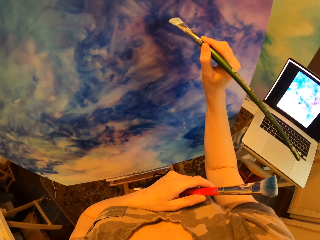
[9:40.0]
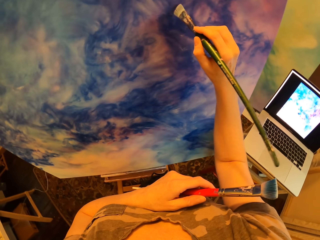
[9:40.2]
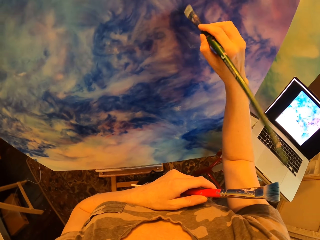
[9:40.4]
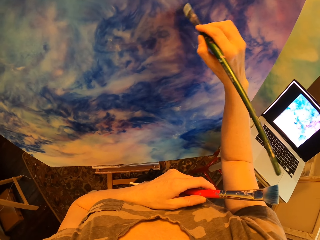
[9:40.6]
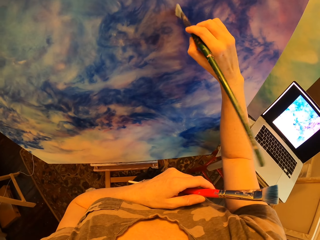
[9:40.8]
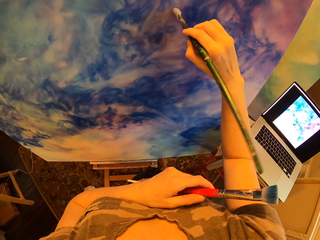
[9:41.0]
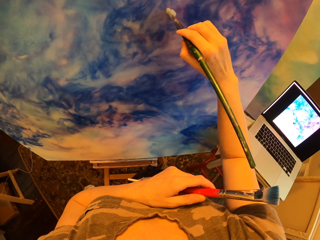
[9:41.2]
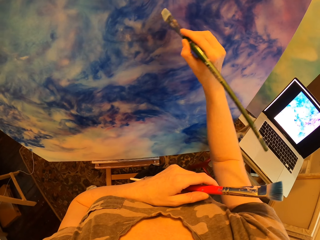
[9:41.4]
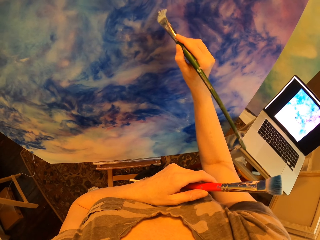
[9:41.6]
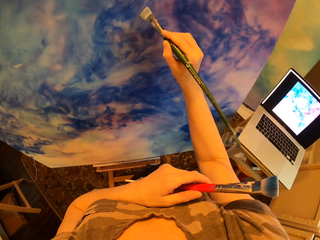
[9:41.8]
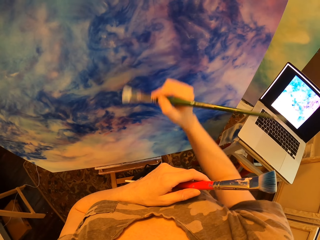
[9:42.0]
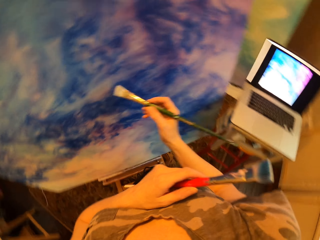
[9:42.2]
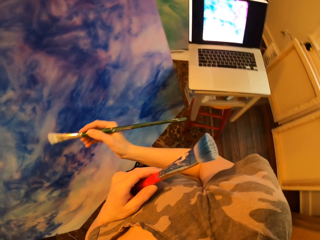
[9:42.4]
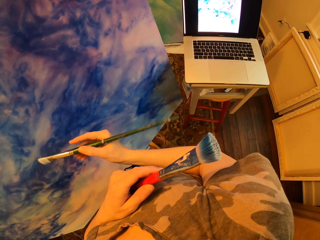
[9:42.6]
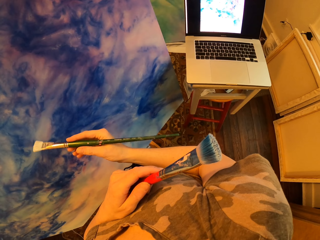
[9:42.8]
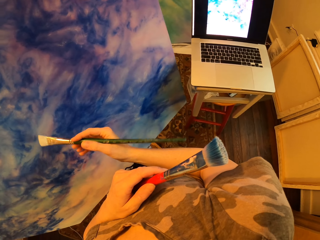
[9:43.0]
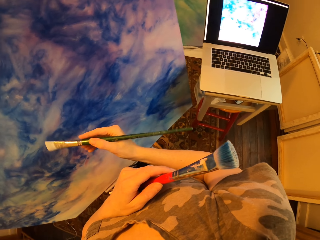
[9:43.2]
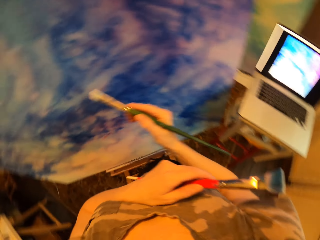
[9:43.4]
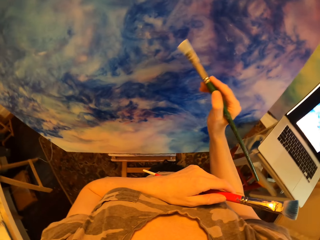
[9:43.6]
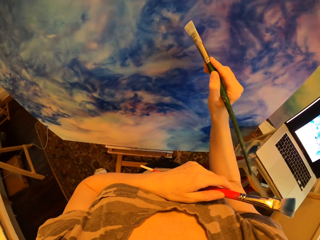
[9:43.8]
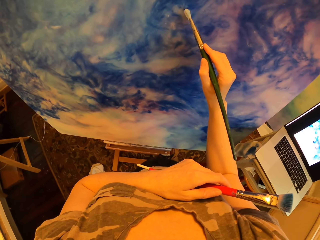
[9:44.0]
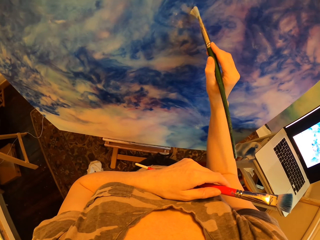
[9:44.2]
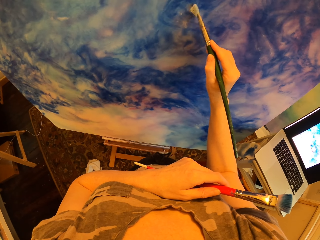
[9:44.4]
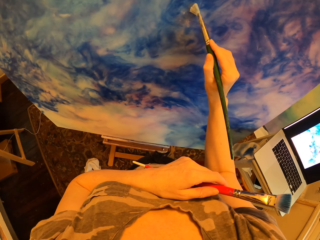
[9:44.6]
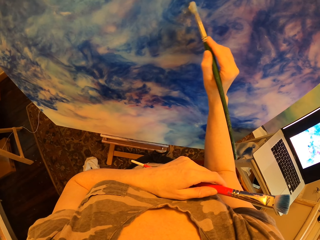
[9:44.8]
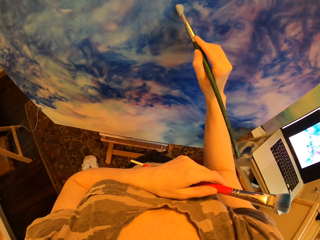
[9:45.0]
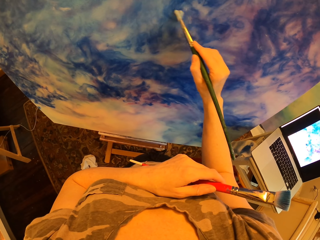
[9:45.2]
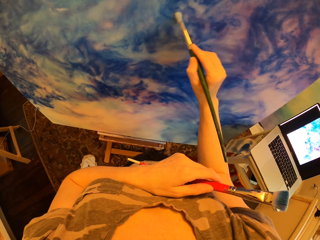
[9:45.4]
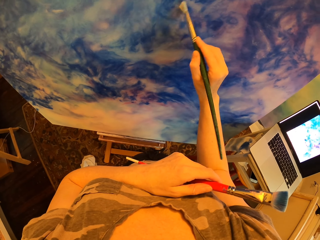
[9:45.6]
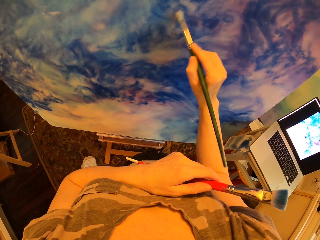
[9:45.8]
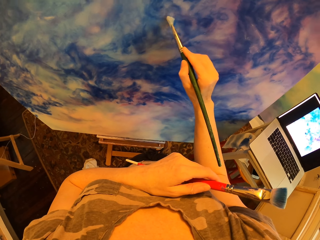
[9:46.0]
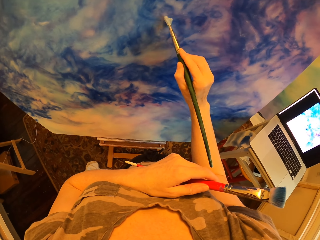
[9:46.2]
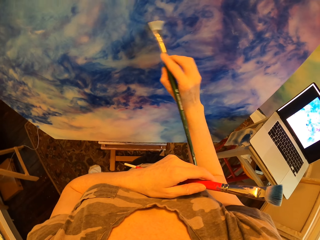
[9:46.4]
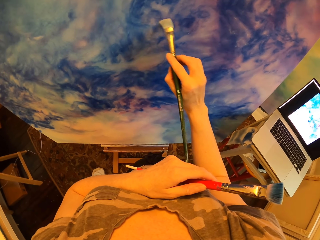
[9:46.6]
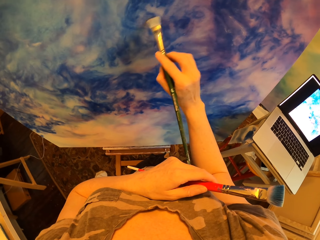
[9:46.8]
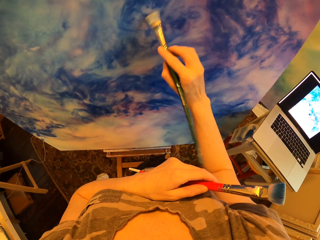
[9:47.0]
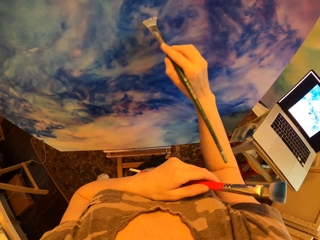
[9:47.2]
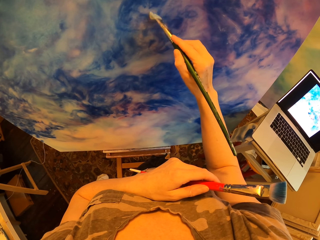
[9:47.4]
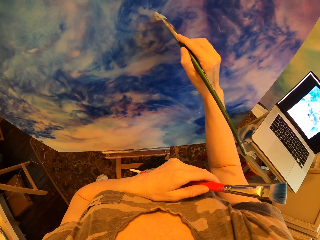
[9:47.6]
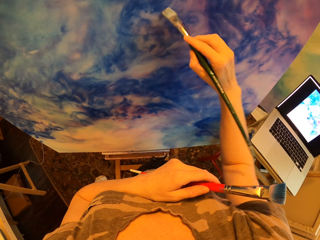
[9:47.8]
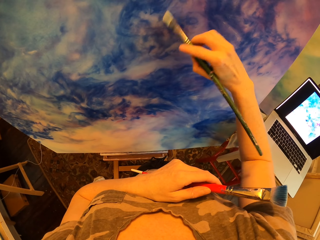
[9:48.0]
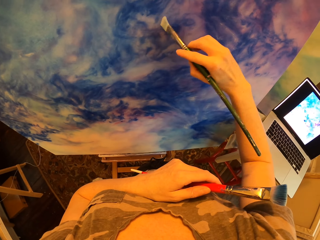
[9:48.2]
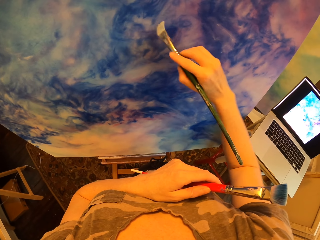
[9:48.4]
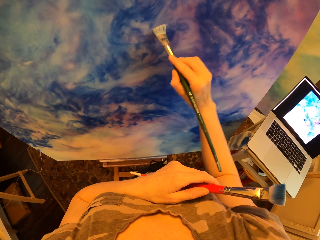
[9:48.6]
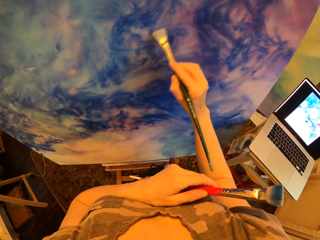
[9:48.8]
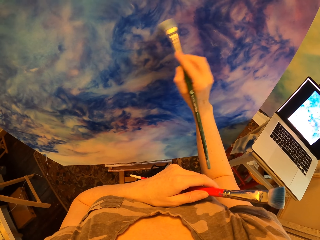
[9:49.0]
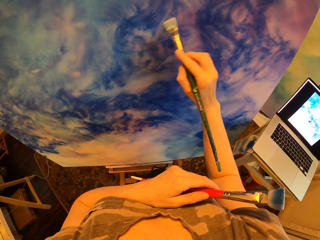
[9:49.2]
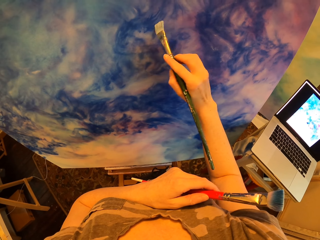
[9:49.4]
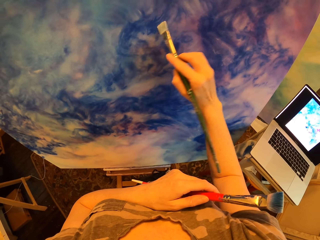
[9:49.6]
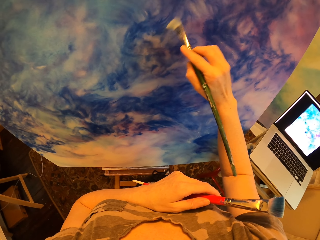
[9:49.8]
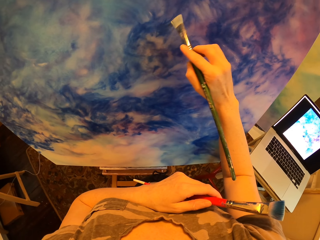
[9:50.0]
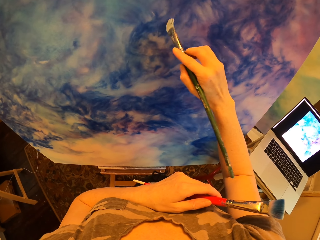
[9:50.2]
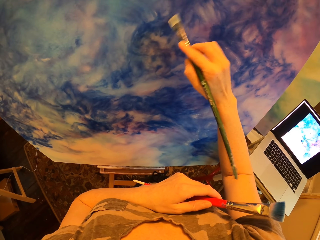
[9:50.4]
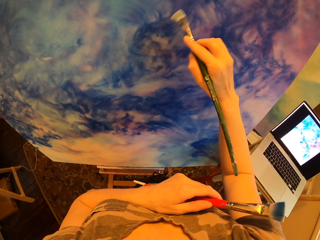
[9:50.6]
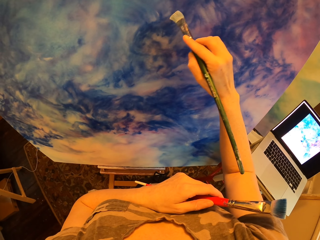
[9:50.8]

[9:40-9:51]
The camera wearer looks at the laptop. They paint on the drawing paint.

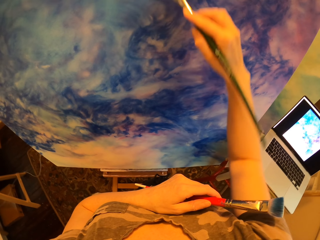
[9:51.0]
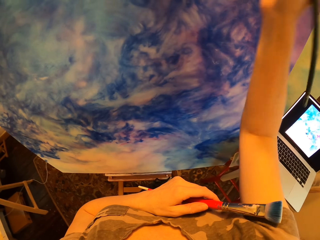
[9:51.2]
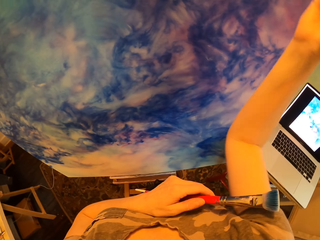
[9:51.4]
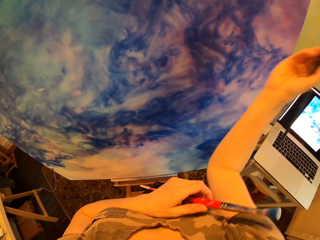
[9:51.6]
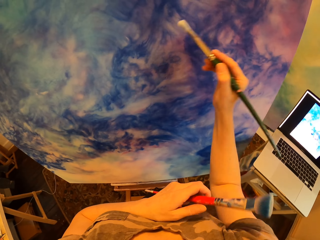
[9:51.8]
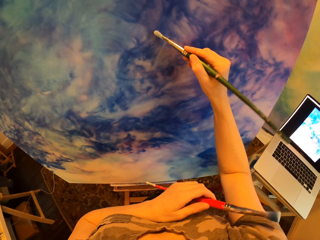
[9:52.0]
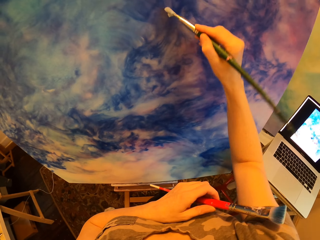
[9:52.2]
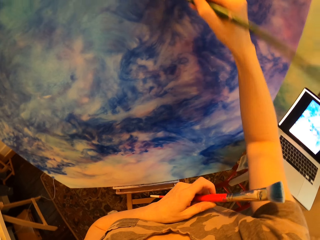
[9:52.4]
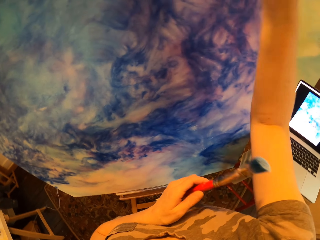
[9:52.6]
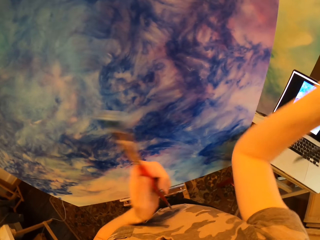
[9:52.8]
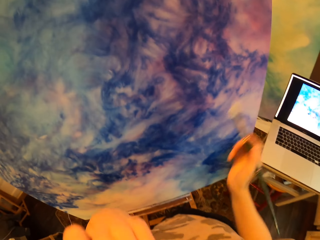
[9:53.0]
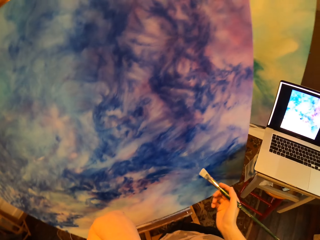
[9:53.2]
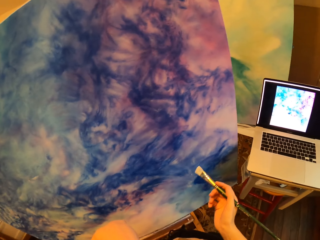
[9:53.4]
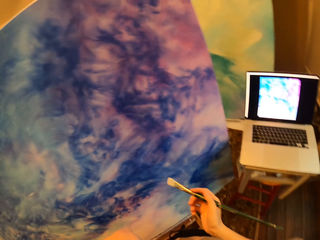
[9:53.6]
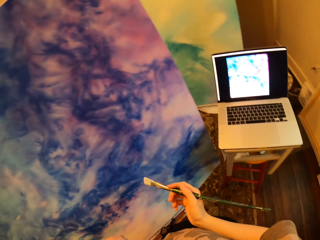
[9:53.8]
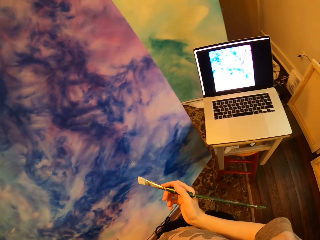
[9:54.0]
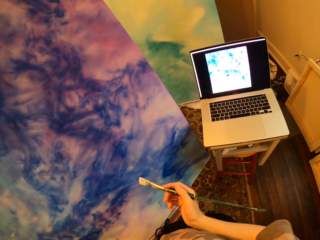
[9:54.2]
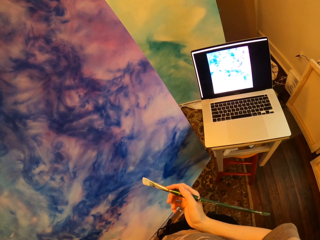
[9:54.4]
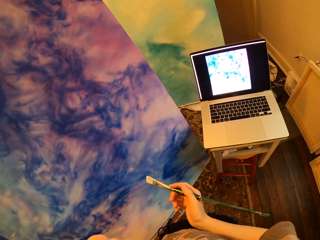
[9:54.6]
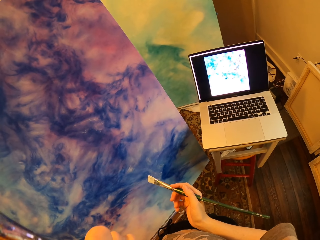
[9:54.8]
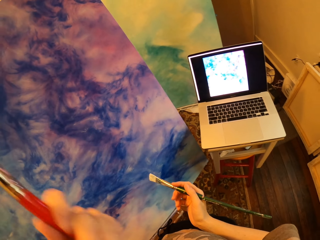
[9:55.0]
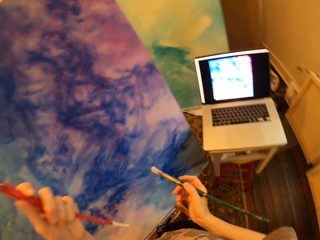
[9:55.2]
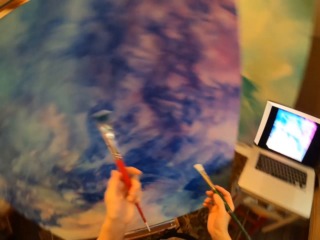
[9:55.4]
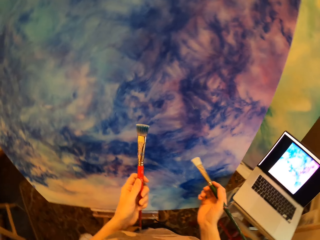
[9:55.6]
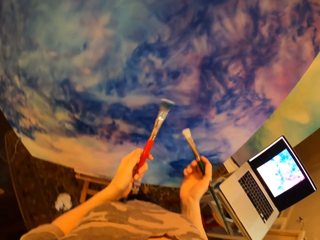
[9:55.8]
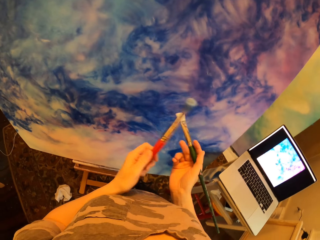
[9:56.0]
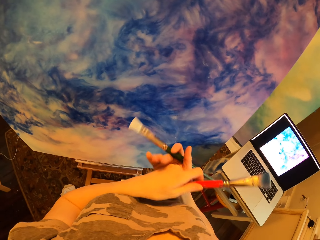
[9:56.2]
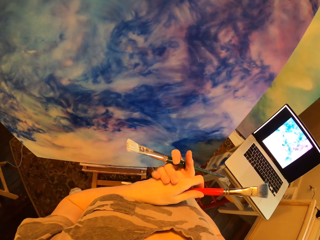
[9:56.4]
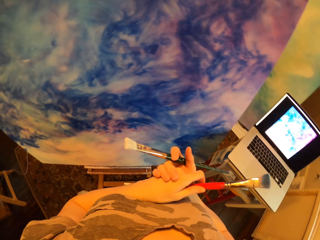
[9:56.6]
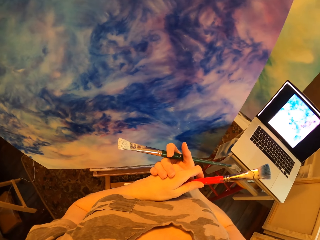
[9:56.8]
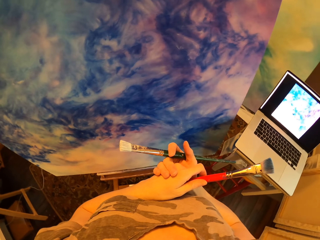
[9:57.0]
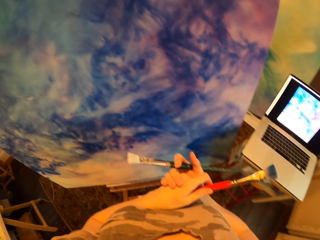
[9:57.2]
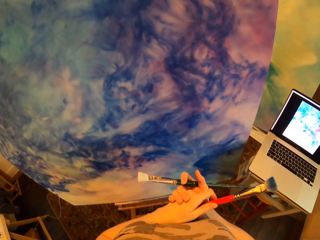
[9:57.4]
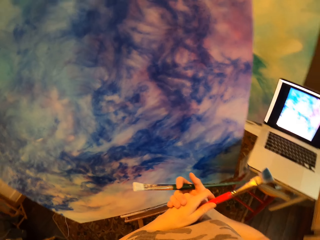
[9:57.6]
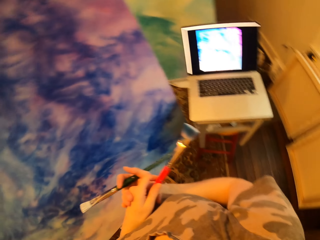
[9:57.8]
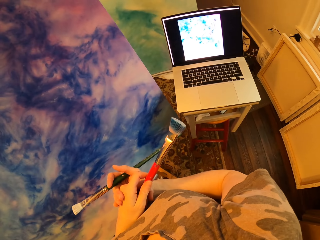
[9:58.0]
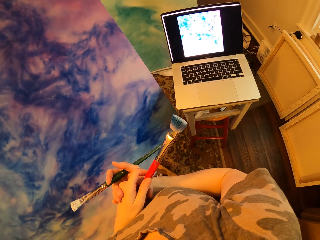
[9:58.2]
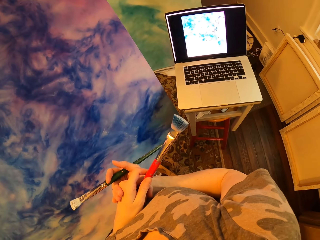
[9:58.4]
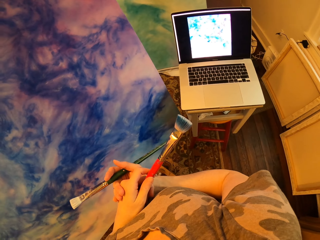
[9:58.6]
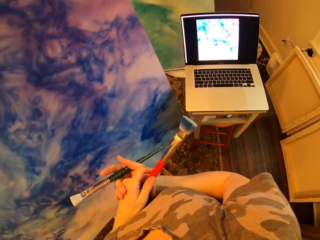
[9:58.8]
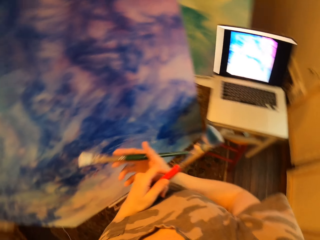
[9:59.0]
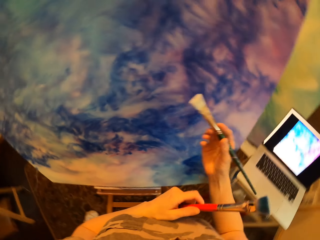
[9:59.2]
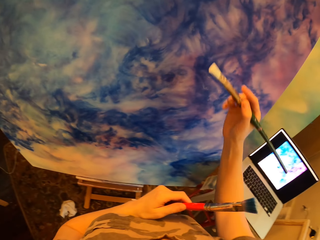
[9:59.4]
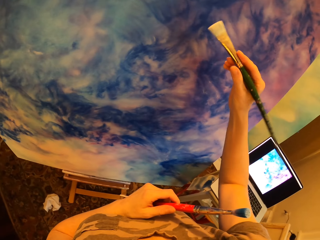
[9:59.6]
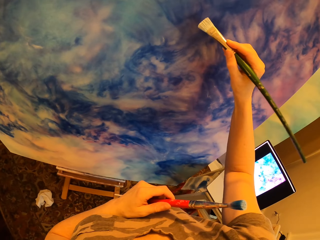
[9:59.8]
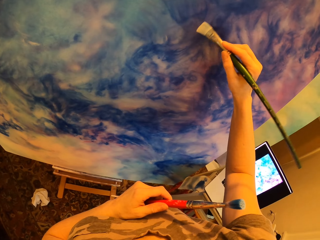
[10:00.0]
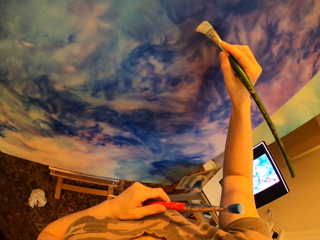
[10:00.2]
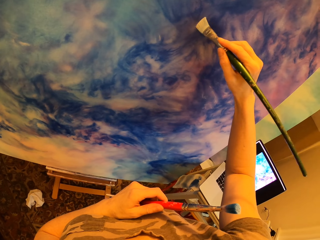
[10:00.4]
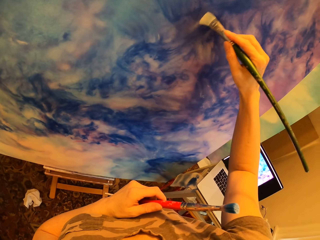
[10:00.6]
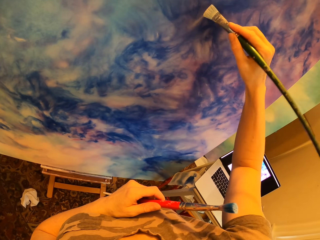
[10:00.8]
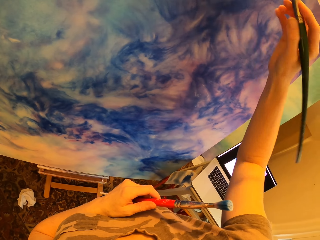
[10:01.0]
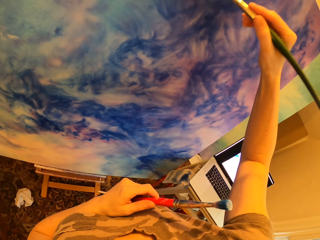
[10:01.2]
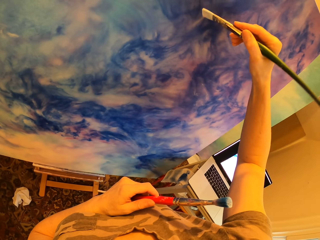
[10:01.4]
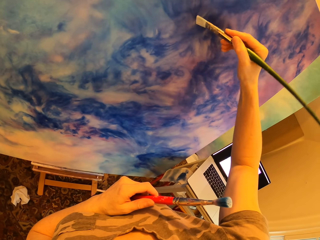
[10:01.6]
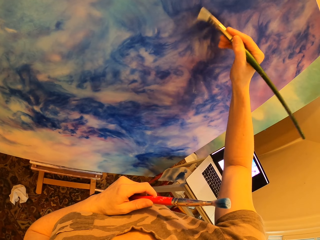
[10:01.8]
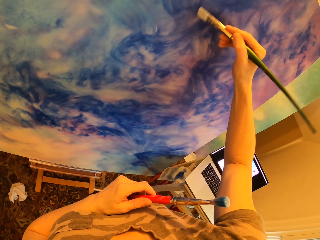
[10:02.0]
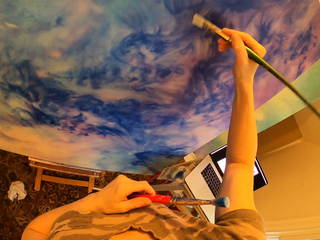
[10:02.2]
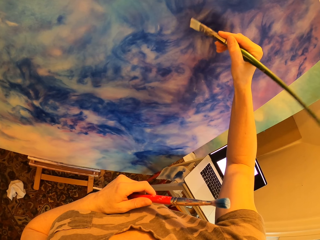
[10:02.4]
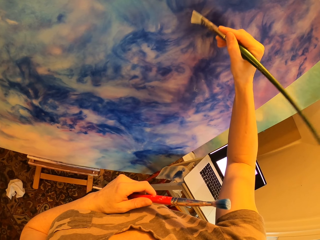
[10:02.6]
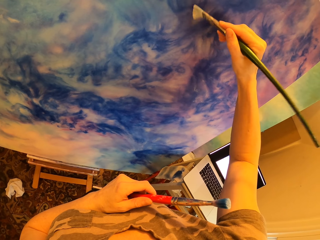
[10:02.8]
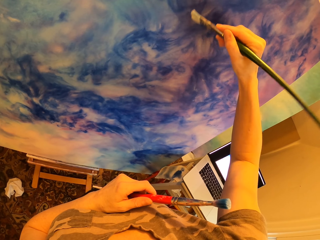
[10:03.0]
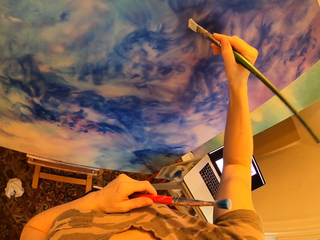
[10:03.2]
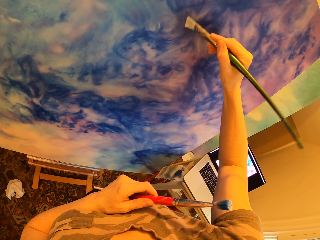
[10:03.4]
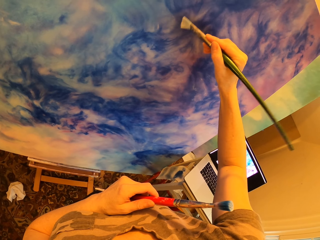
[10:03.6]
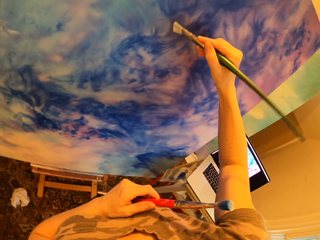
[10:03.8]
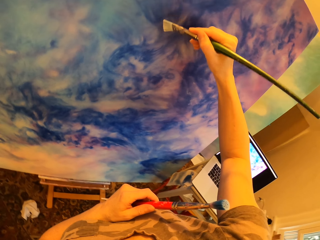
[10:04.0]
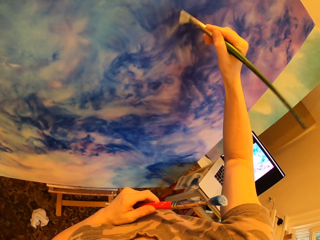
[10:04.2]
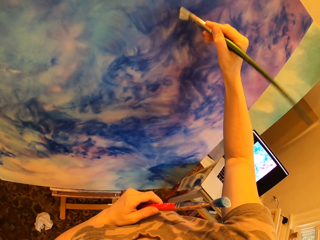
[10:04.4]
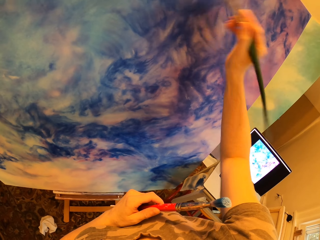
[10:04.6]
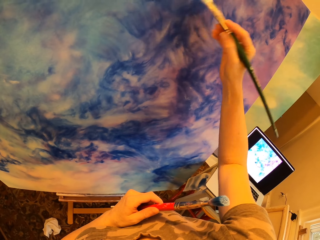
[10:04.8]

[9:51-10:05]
The camera wearer holds the paintbrush. They raise the hands. They look at the laptop. They hold the paintbrush on both hands. They fold the hands. They look at the laptop. They paint on the drawing paint.
